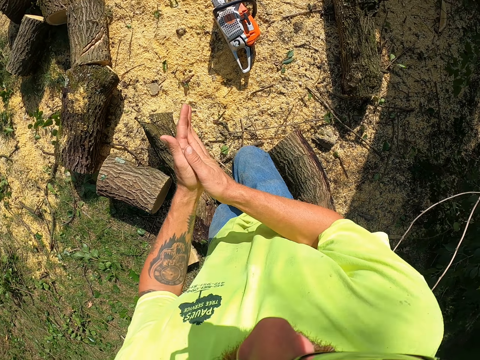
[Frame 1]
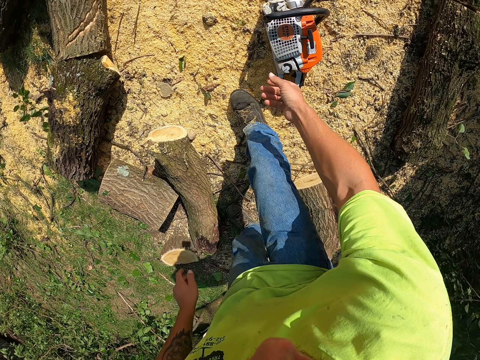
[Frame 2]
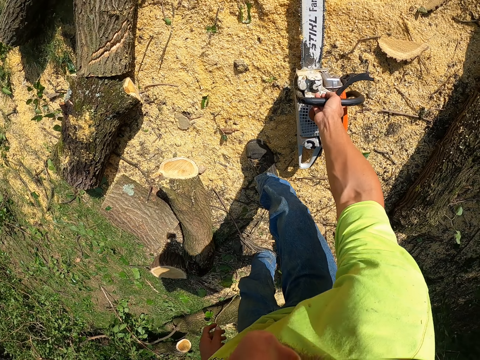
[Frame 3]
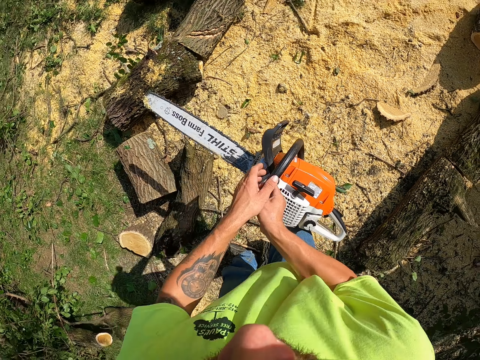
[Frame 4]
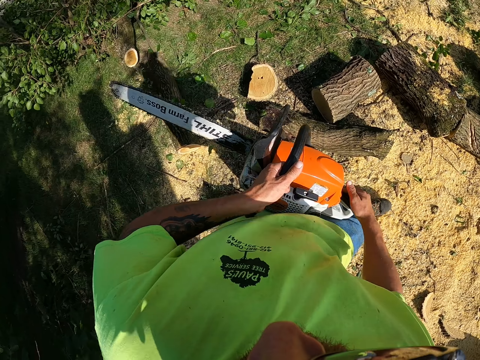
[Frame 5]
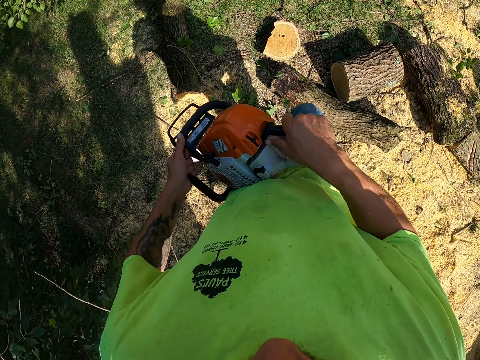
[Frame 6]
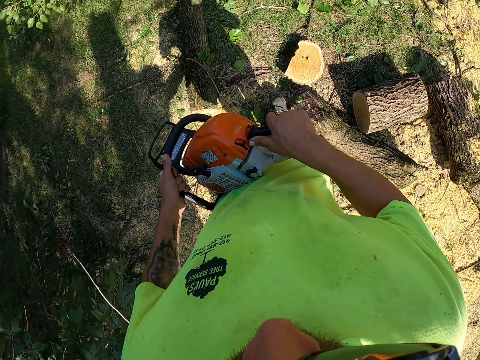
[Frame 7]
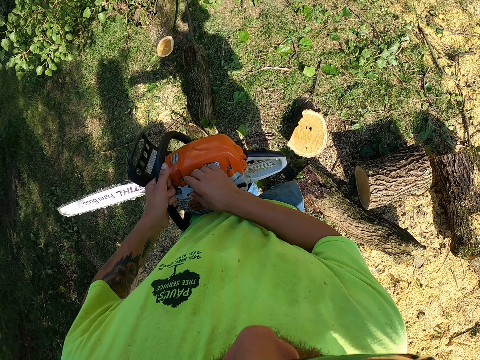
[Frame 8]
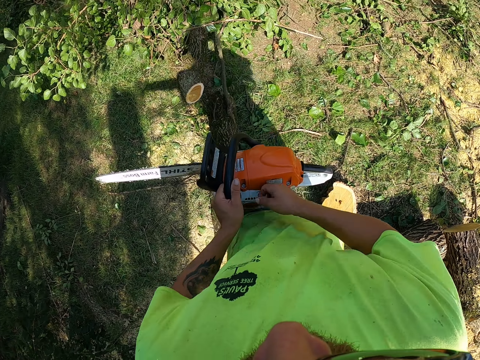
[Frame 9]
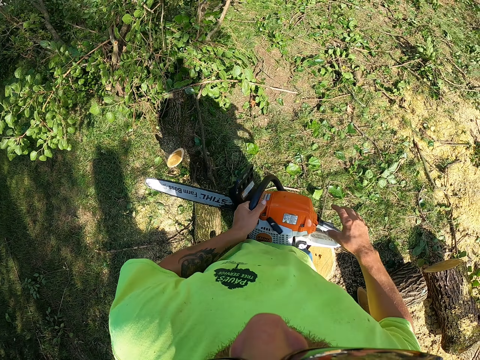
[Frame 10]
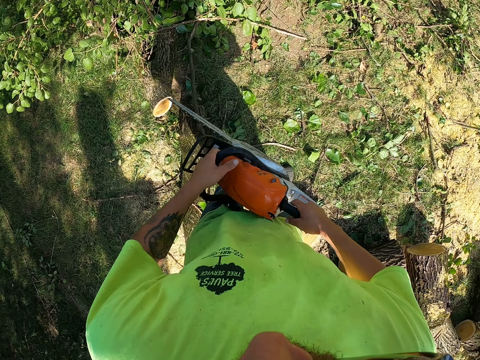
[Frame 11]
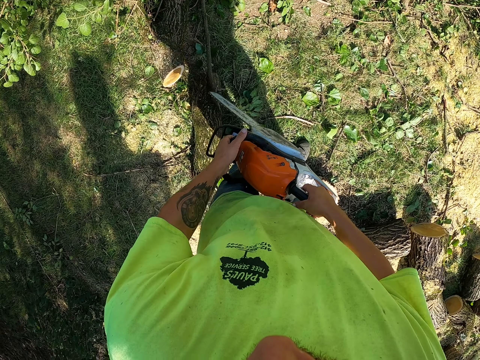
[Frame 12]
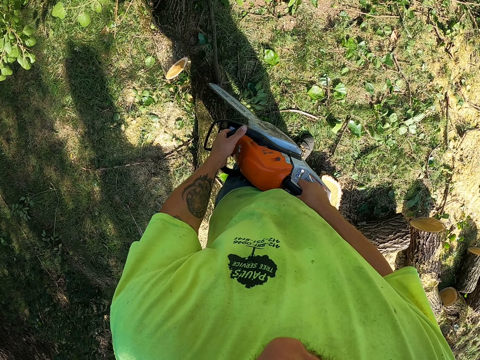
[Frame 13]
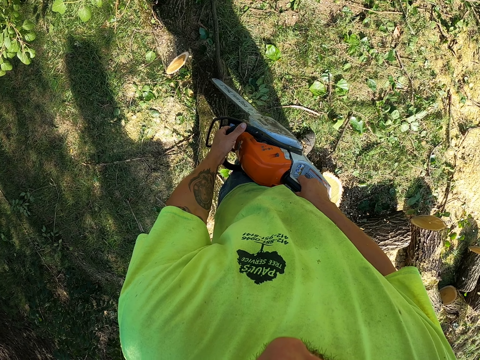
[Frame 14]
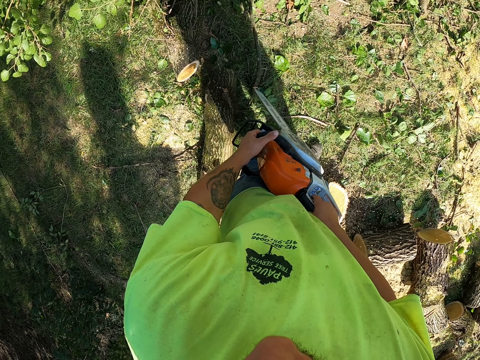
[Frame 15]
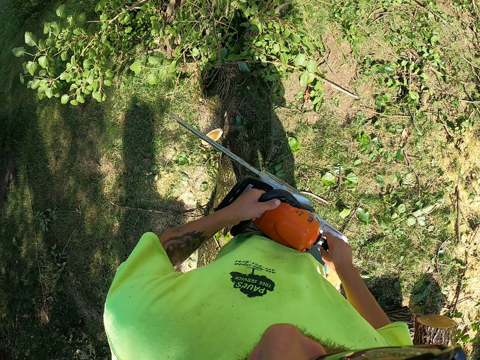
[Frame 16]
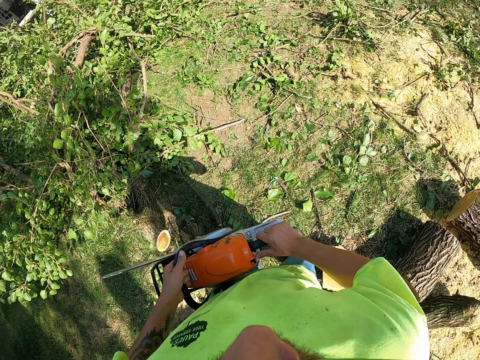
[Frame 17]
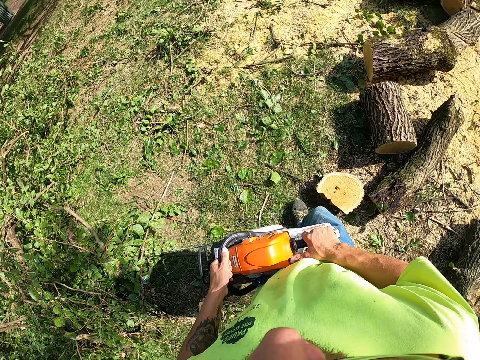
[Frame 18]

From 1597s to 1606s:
The camera wearer rubs his hands together. He picks up the chainsaw from the ground with his right hand. He passes the chainsaw to his left hand from his right hand. He holds the chainsaw with both hands. He turns on the chainsaw with his right hand. He cuts a branch of the log of wood with the chainsaw in both hands.

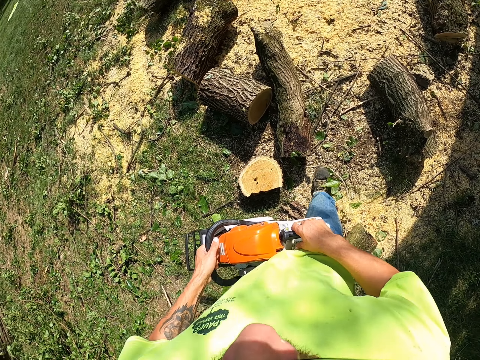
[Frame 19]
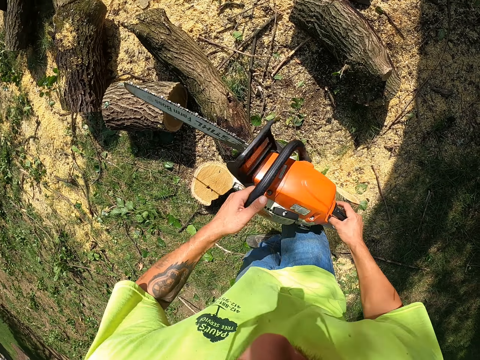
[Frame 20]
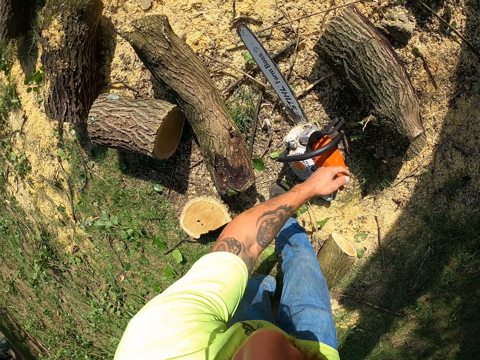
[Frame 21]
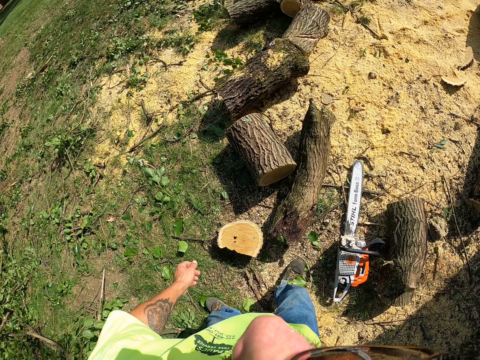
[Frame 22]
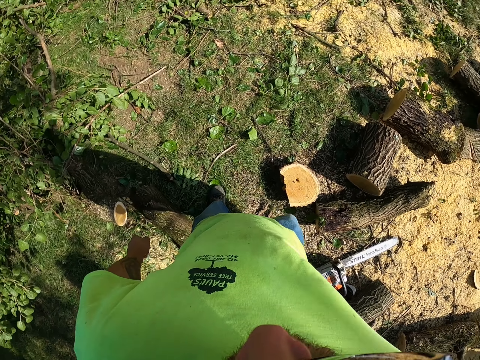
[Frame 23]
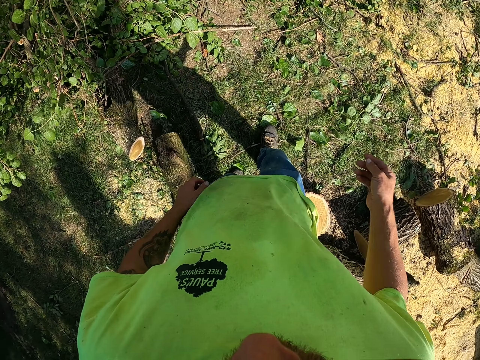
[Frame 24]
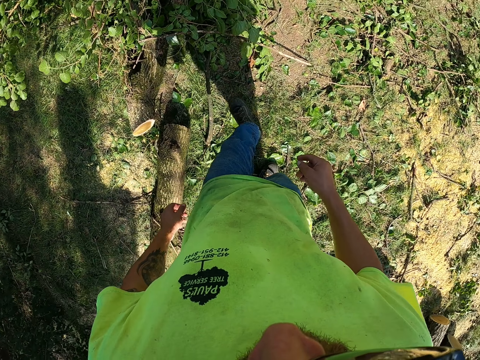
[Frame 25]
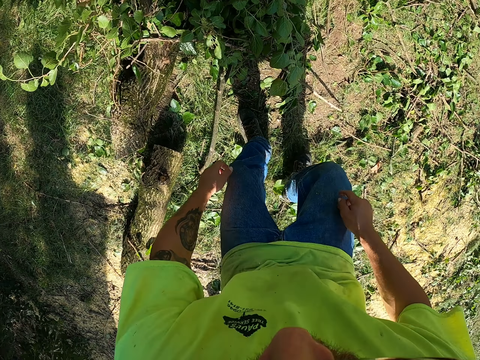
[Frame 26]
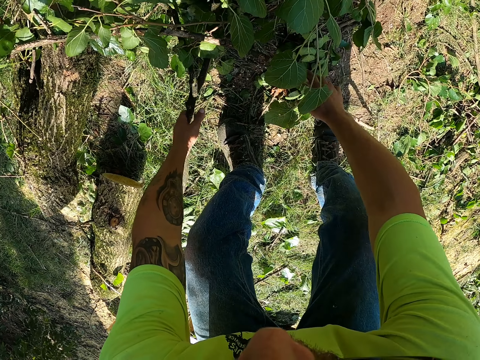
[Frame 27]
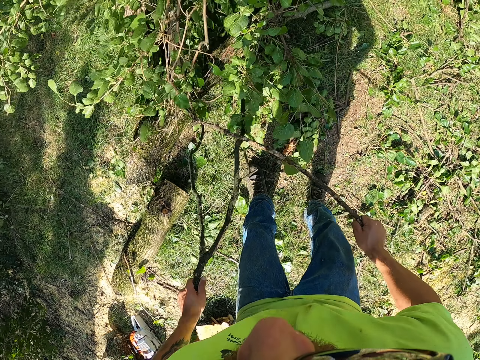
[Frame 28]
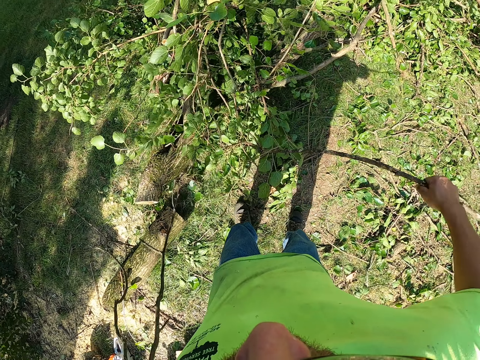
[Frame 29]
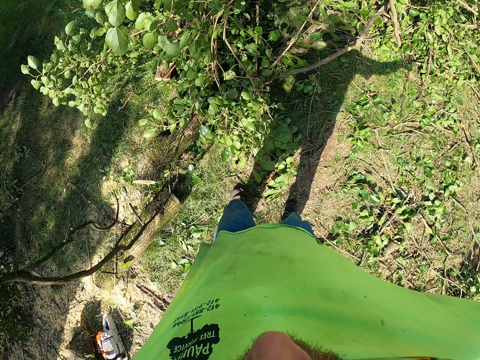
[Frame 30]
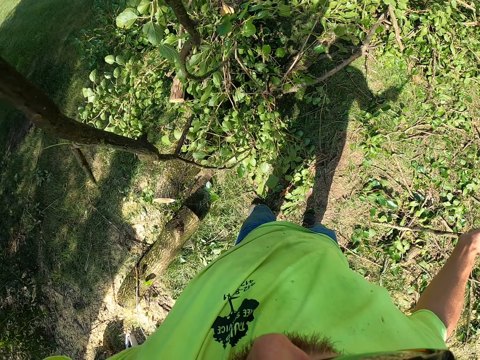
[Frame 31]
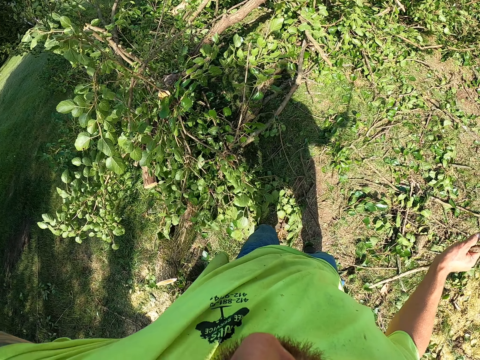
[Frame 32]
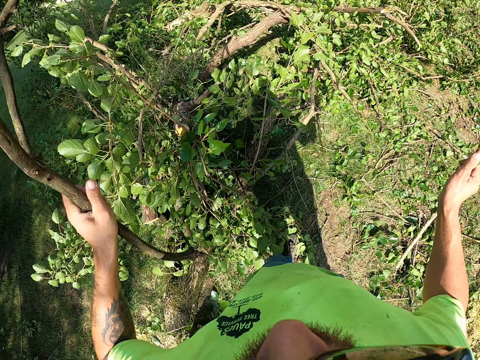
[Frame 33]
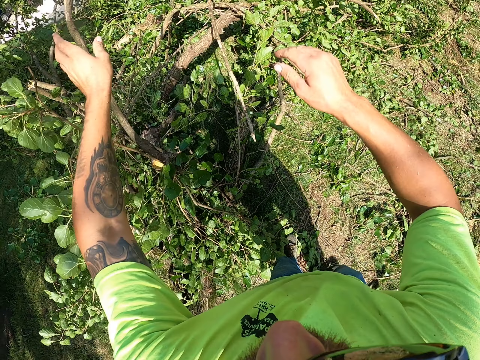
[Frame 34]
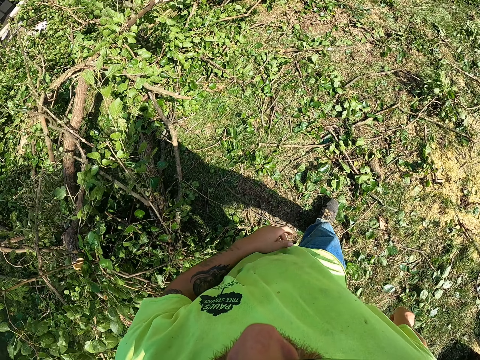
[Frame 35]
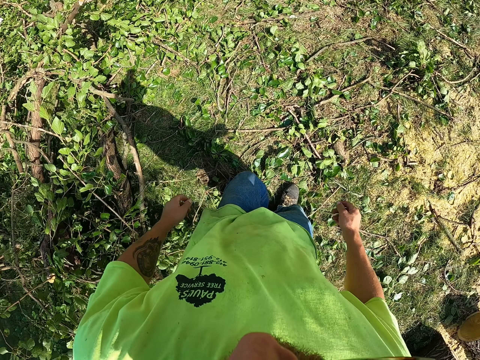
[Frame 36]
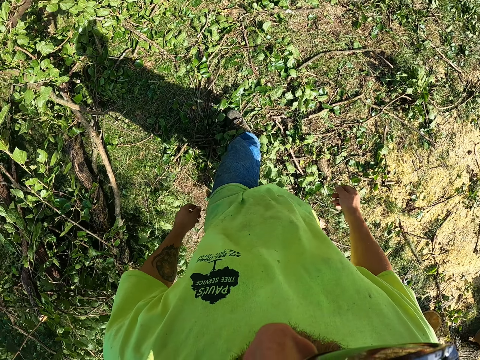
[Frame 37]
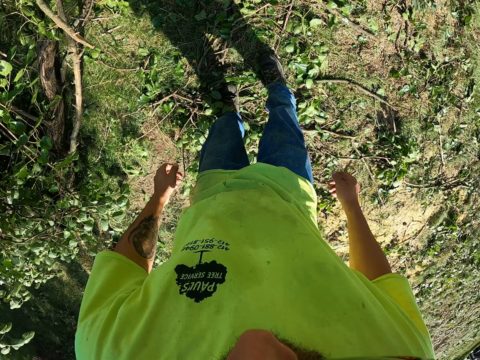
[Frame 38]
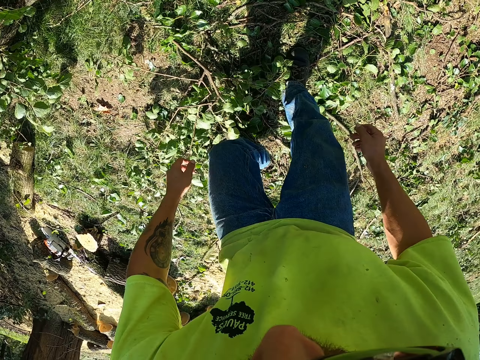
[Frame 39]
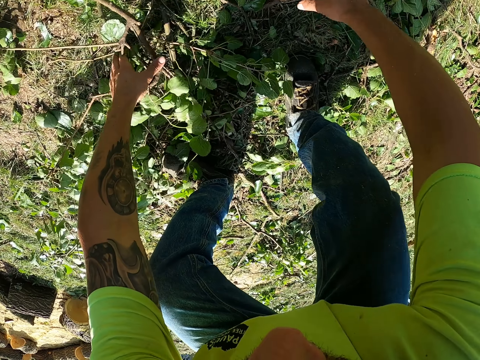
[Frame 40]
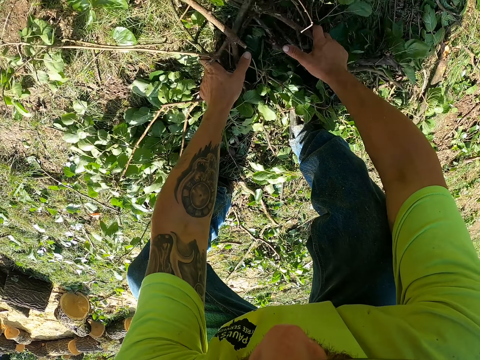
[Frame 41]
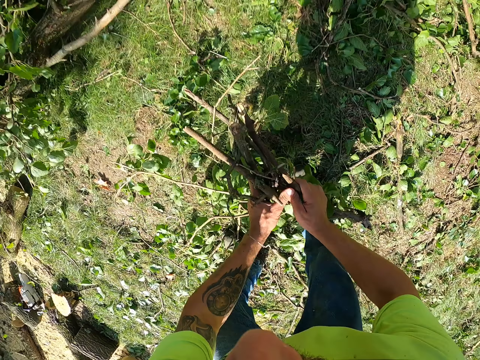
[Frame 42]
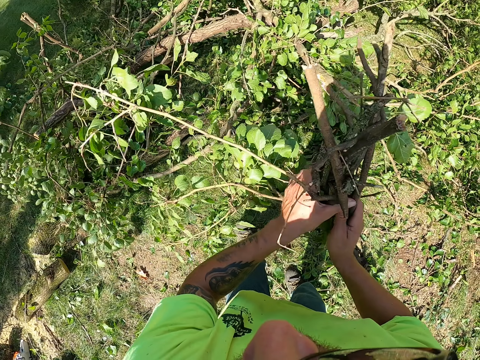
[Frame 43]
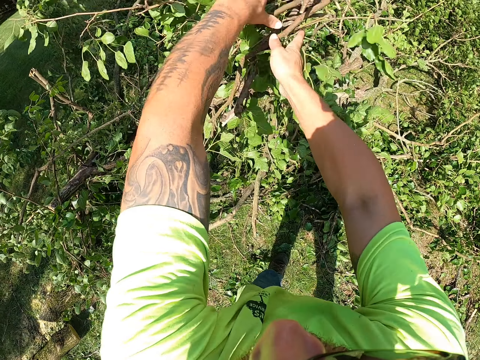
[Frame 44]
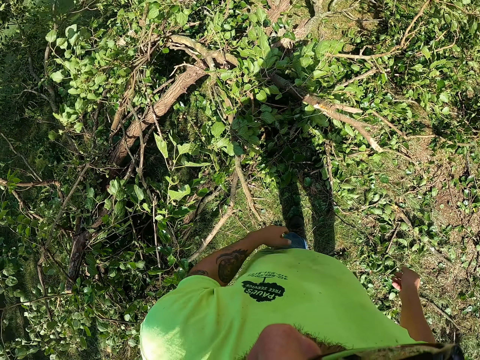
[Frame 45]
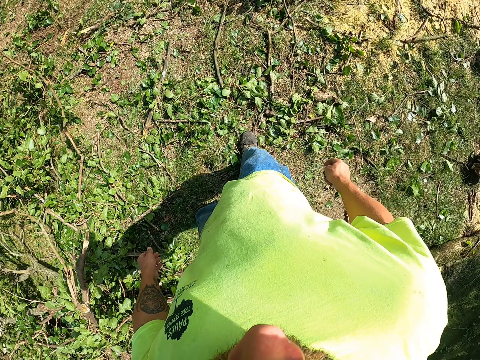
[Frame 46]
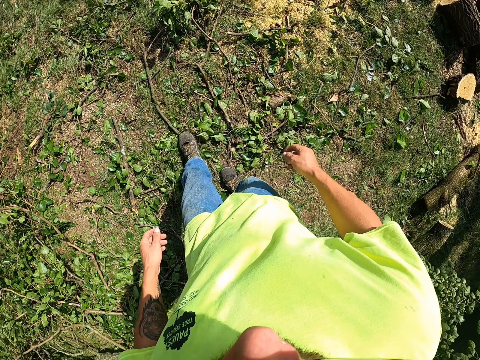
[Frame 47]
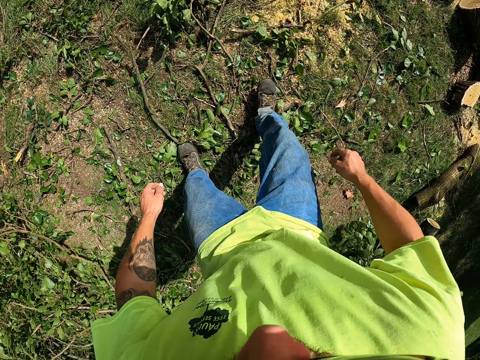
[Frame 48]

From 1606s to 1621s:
The camera wearer drops the chainsaw on the ground with his left hand. He picks sticks from the ground with both hands. He throws the sticks on the ground with both hands. He packs some sticks from the ground with both hands. He throws the sticks on the ground with both hands.

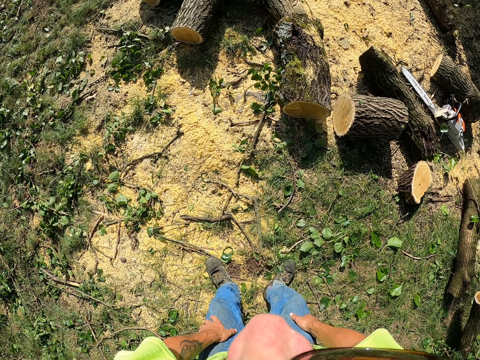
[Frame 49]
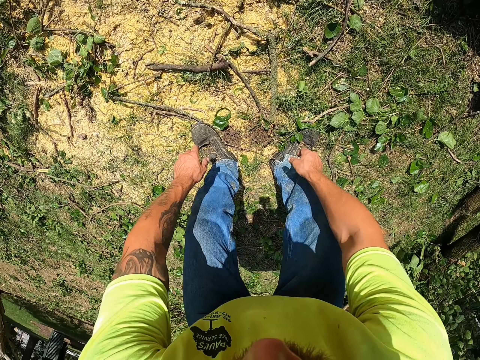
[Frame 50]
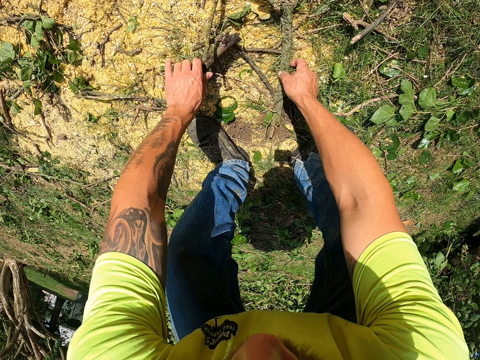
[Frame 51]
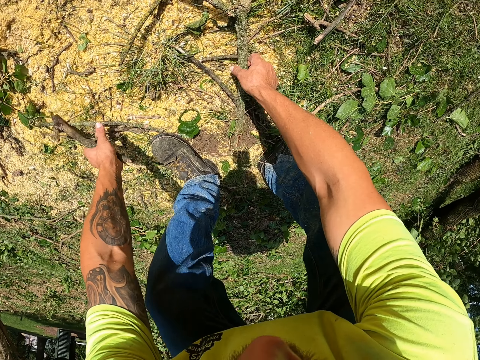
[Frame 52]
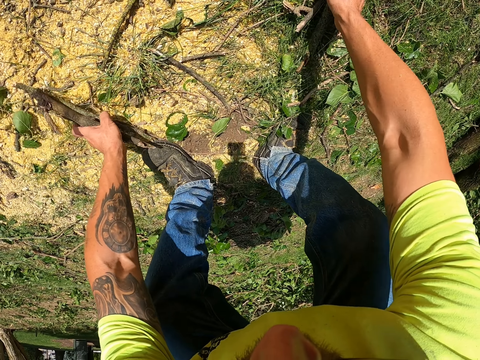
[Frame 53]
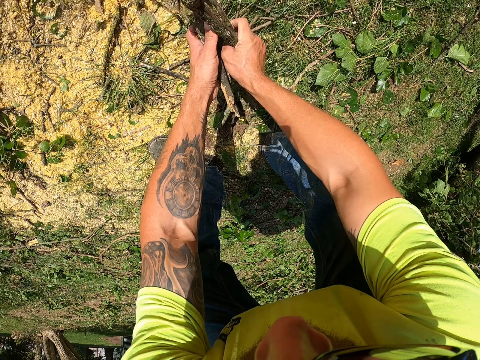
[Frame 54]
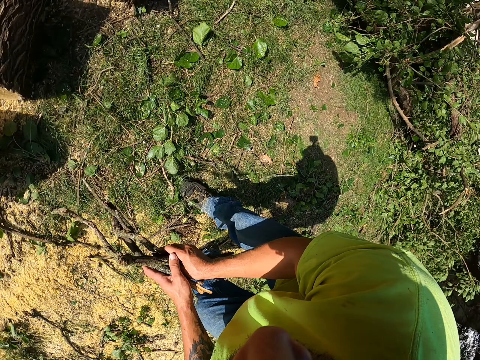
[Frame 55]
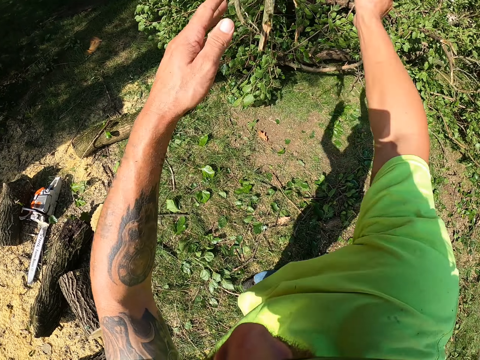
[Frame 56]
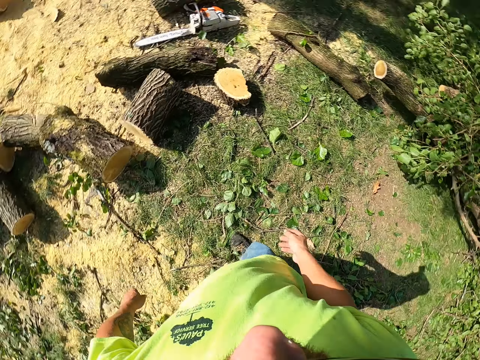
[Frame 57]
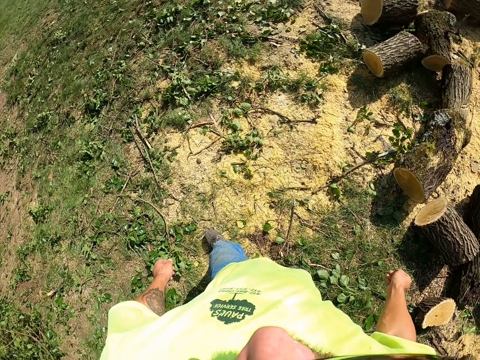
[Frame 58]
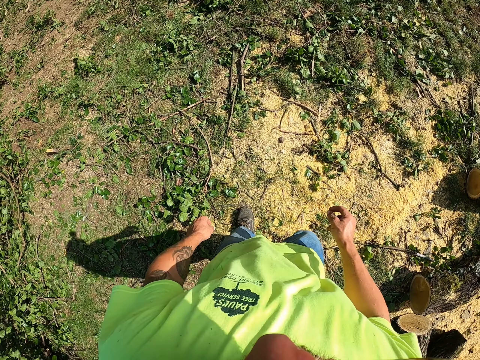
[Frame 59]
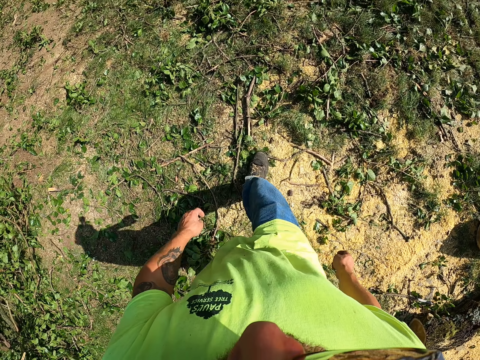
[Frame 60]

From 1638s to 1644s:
The camera wearer picks a tree branch from the ground with both hands. He throws the tree branch on the pile of tree branches on the ground with both hands.
